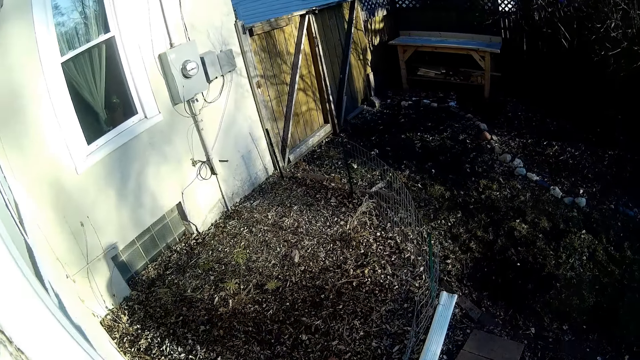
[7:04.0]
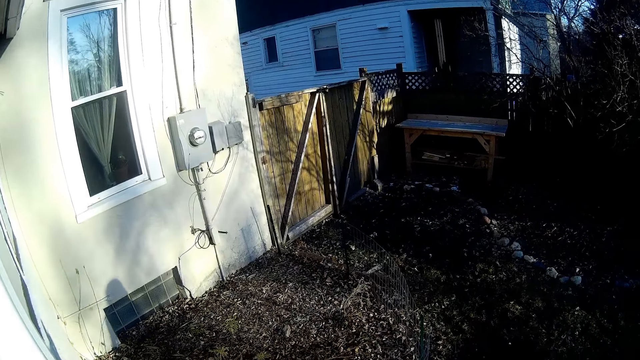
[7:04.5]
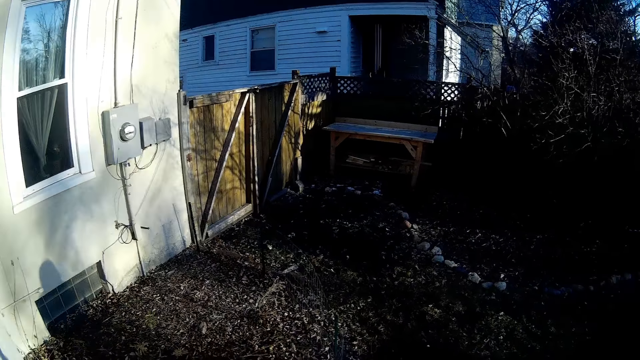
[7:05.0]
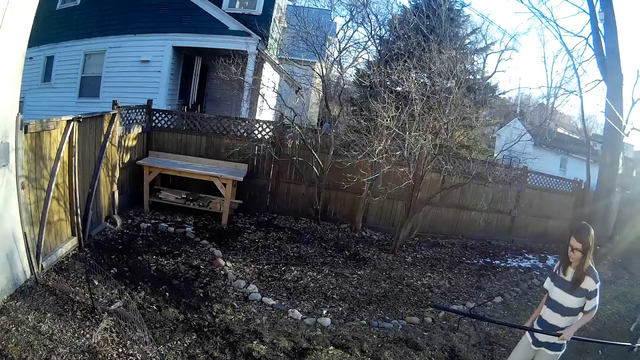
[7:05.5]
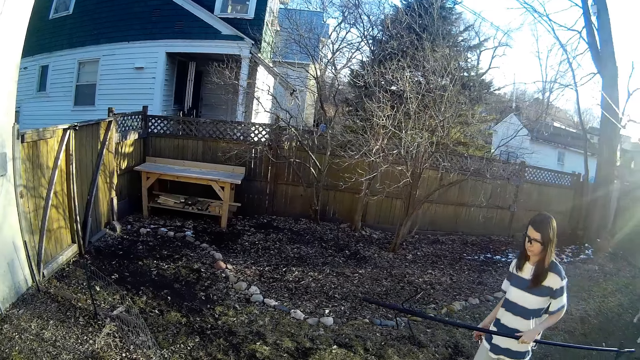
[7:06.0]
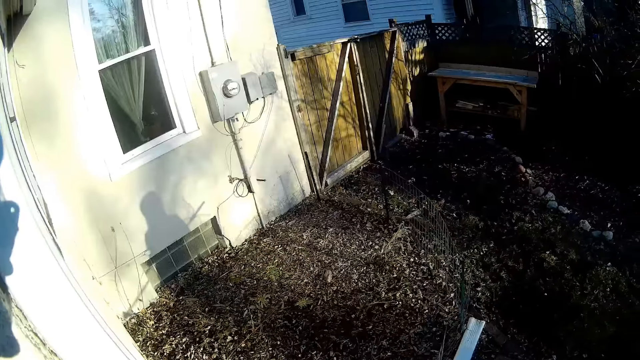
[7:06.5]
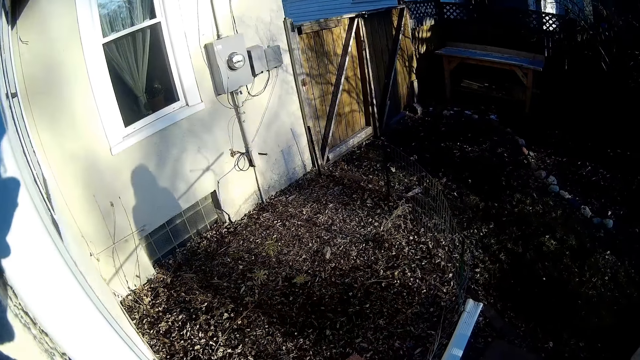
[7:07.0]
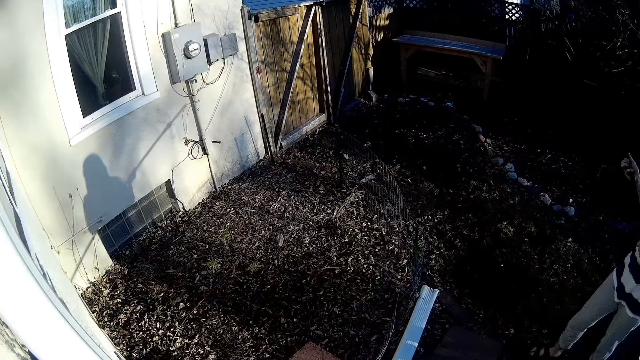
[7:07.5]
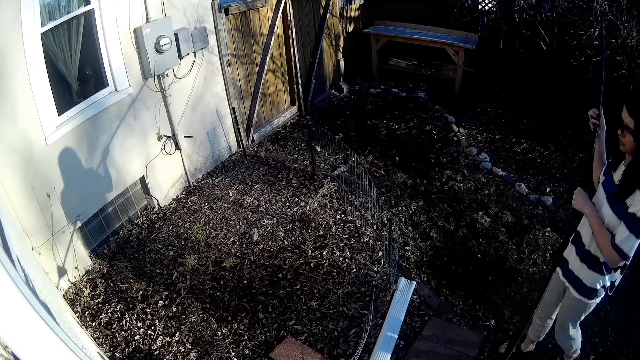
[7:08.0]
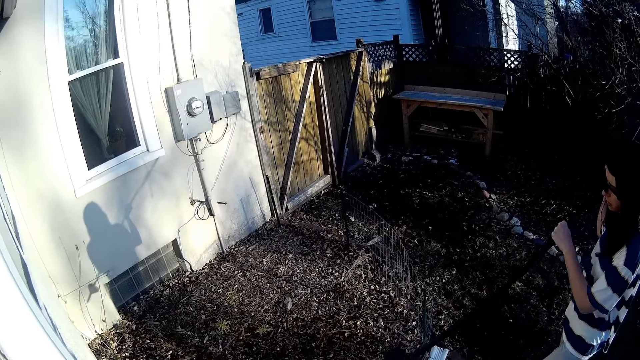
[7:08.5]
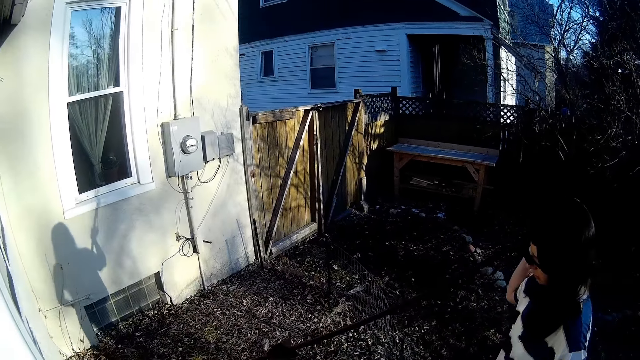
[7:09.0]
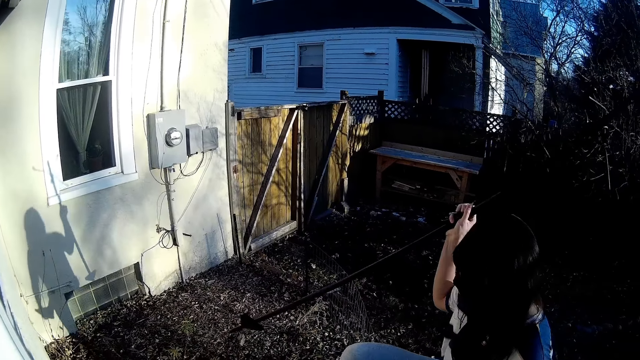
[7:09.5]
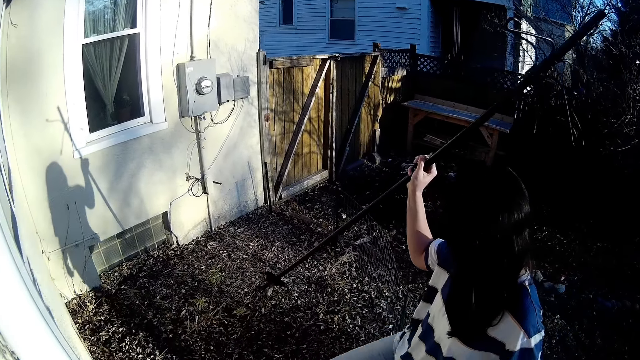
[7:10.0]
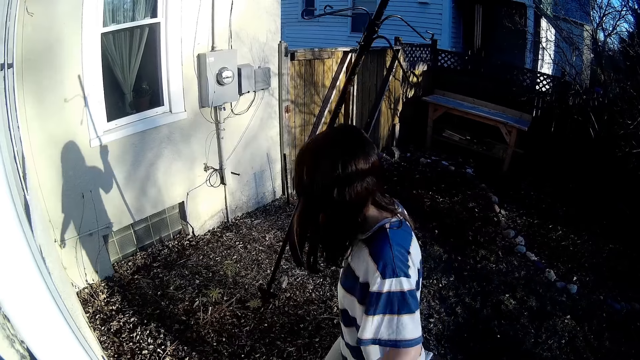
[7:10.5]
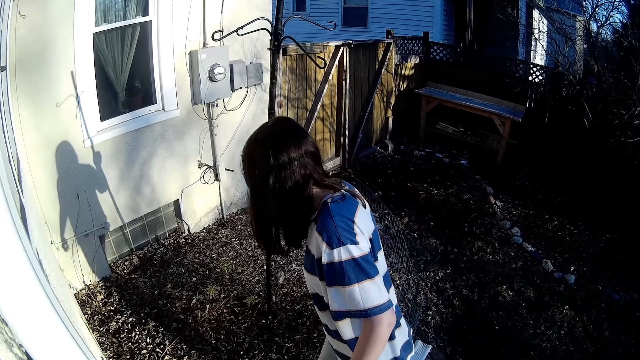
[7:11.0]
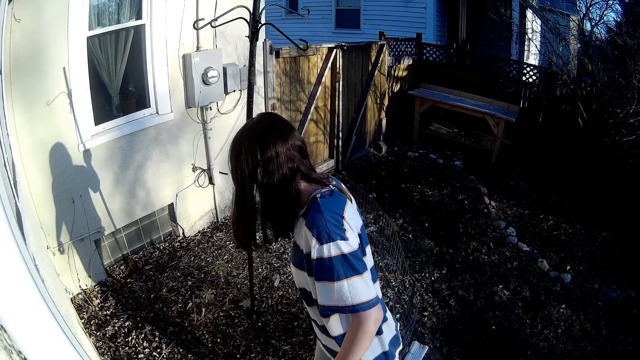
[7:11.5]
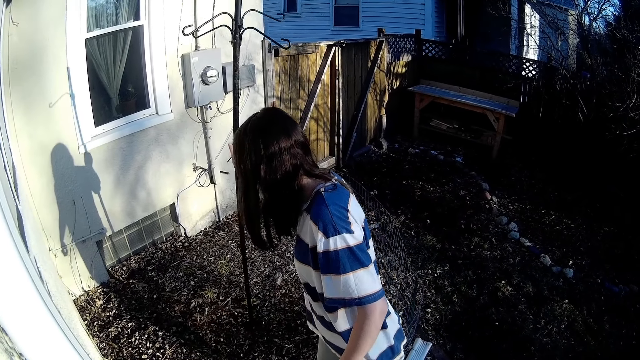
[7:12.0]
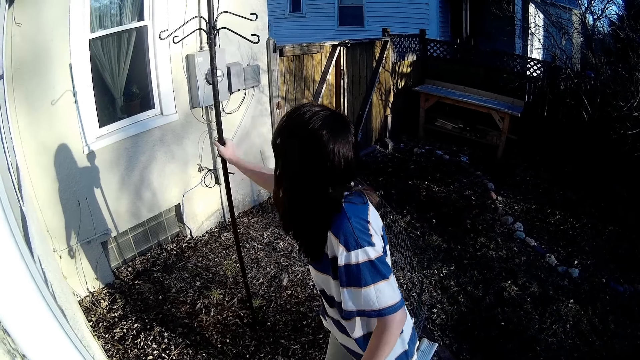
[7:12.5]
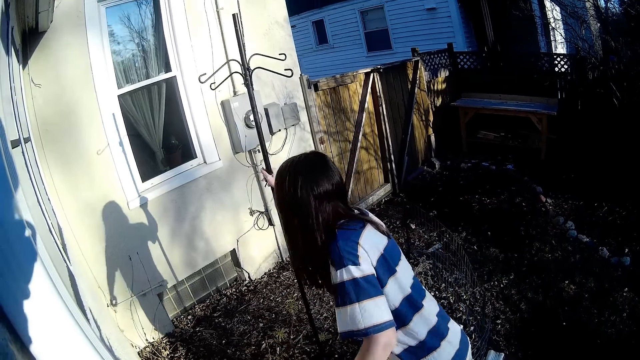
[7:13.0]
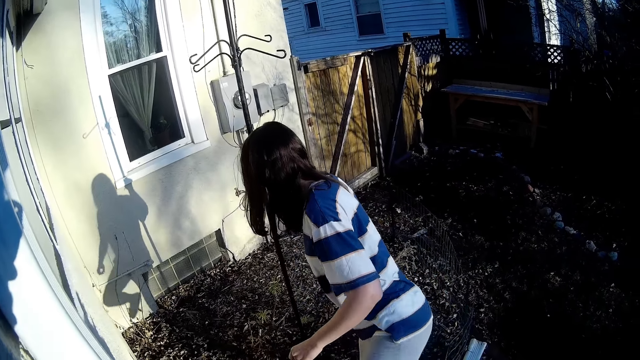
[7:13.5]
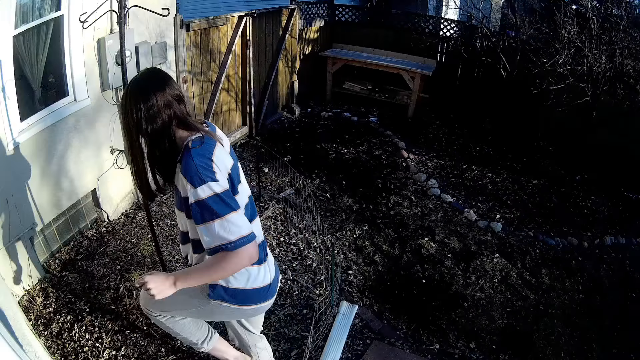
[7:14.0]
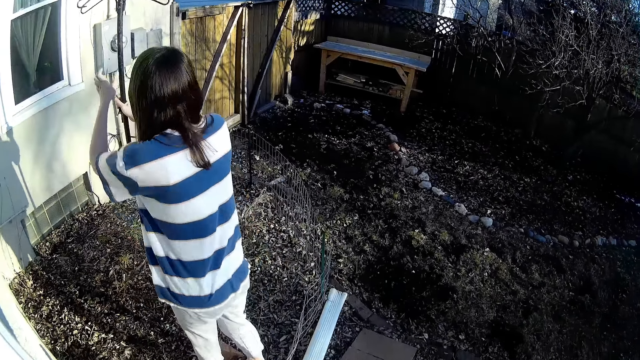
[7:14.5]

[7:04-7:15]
The woman walks towards a wall in the compound with a steel rod in her left hand. She passes the steel rod in her left hand to her right hand. She digs the steel rod in her right hand in the ground in the compound. She puts the pole down.

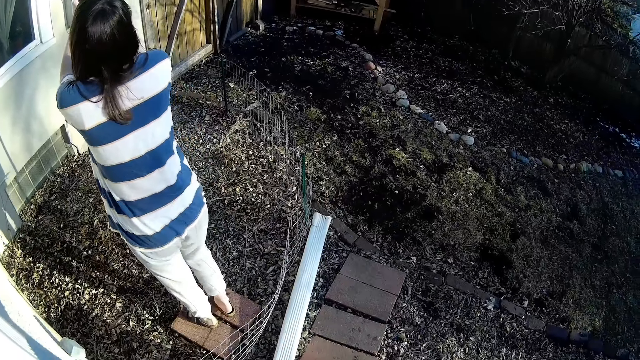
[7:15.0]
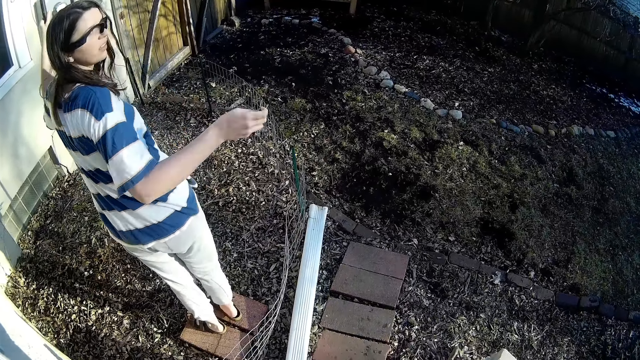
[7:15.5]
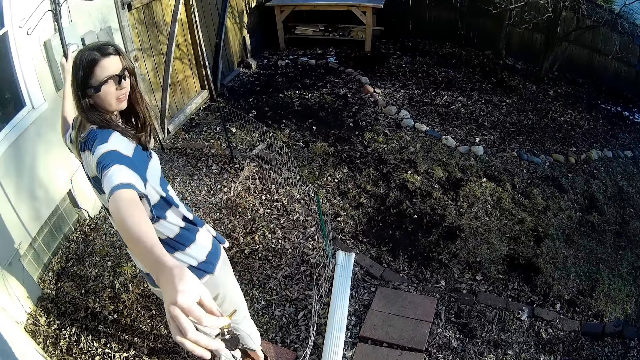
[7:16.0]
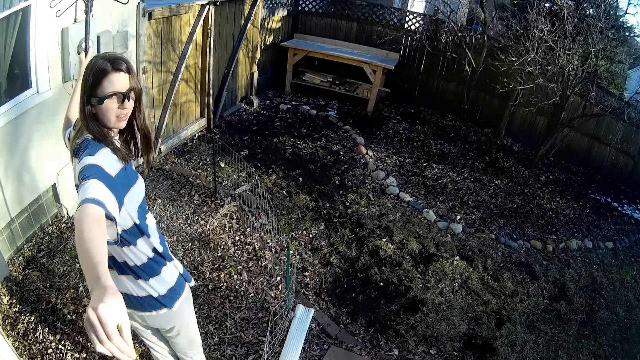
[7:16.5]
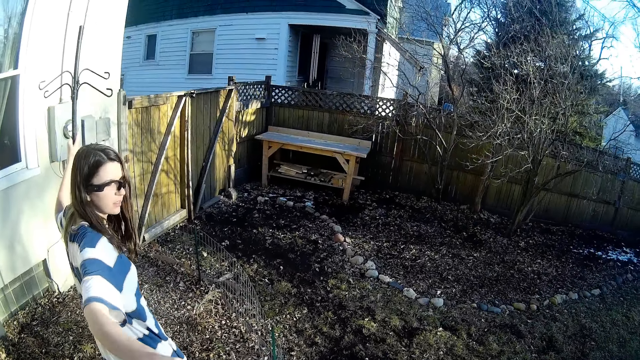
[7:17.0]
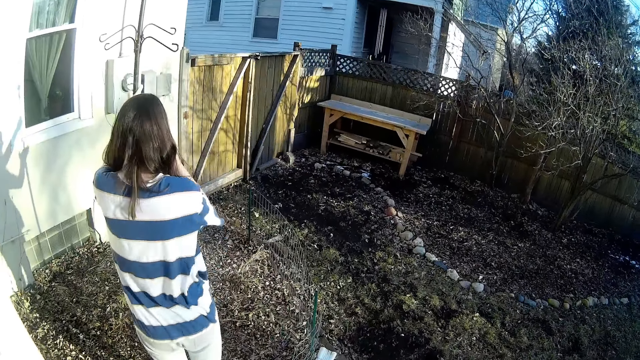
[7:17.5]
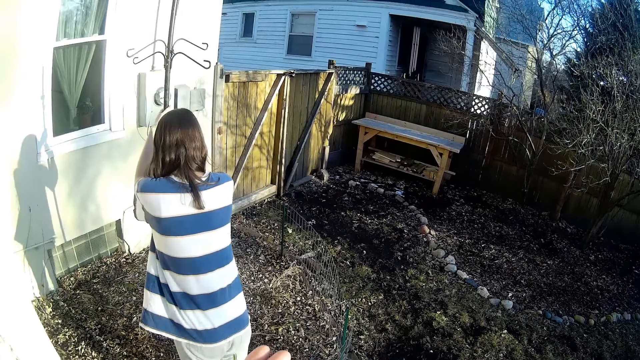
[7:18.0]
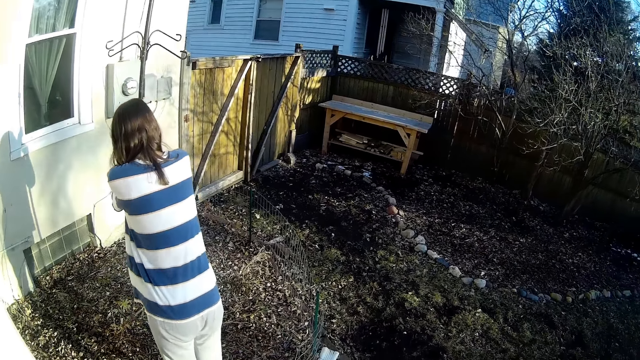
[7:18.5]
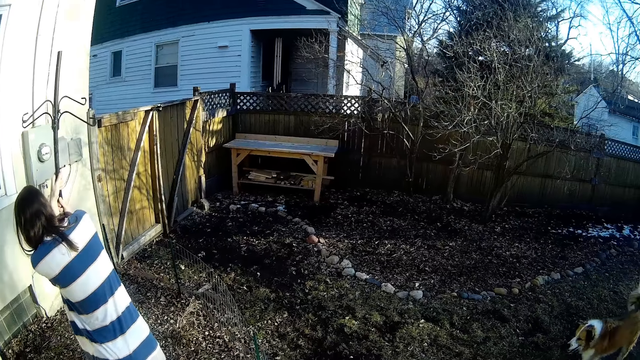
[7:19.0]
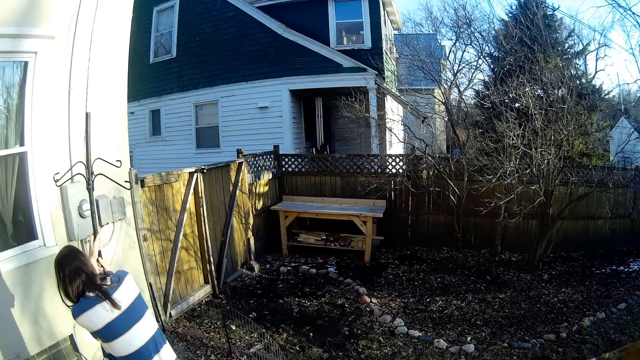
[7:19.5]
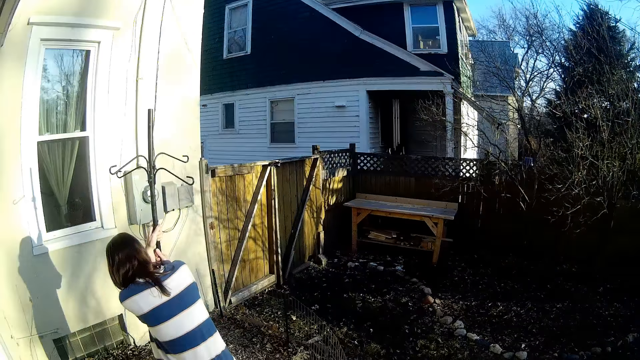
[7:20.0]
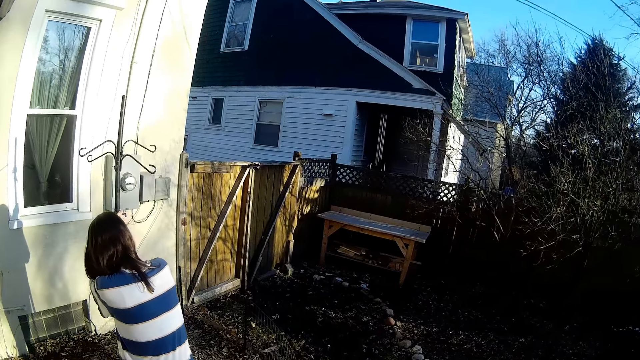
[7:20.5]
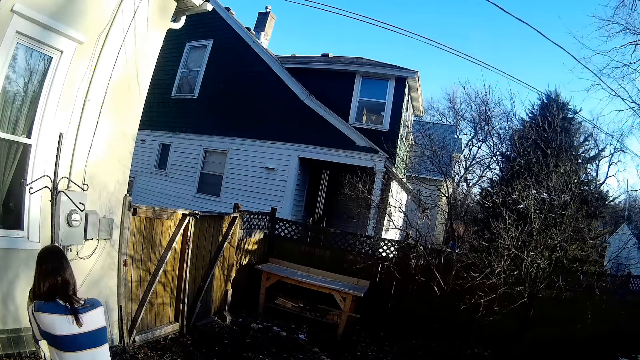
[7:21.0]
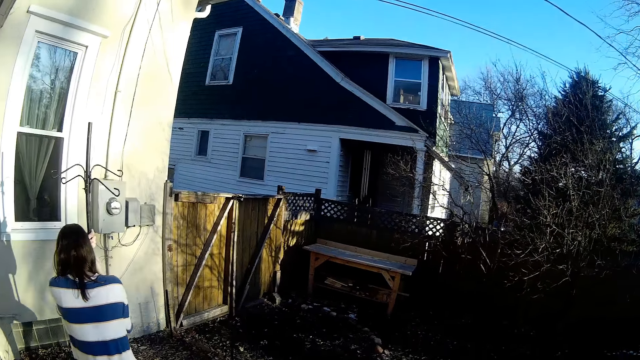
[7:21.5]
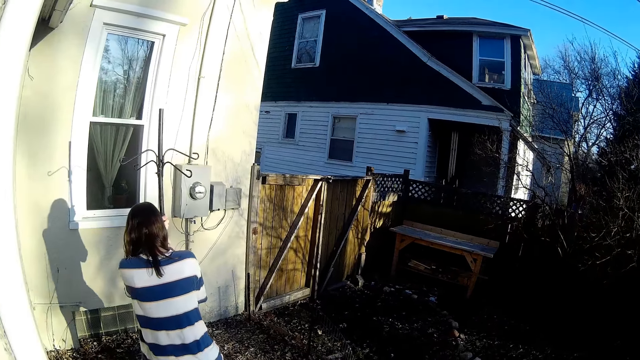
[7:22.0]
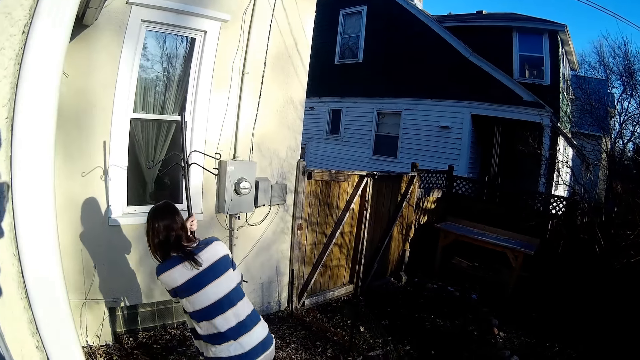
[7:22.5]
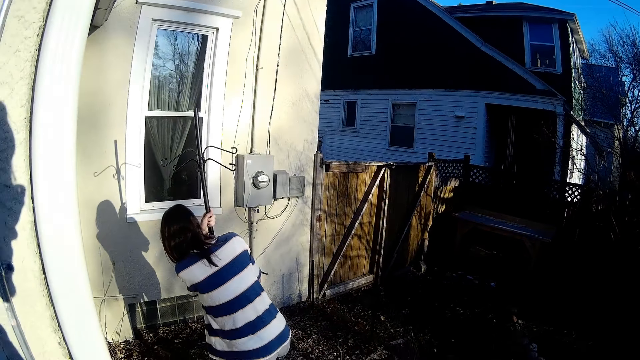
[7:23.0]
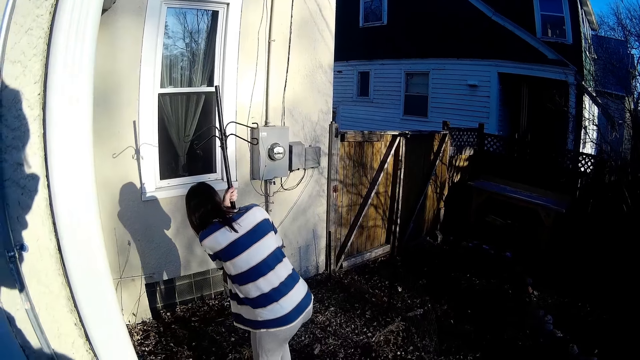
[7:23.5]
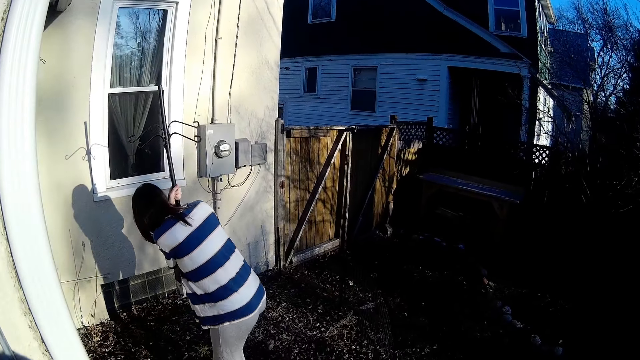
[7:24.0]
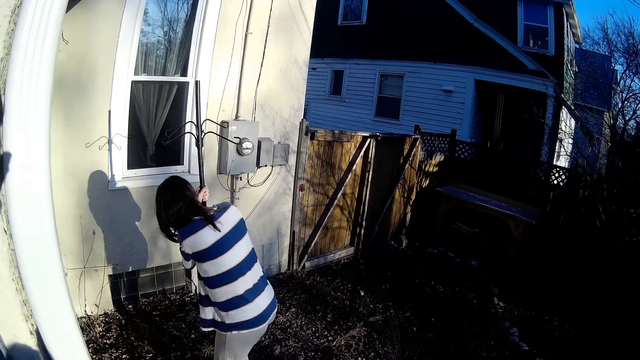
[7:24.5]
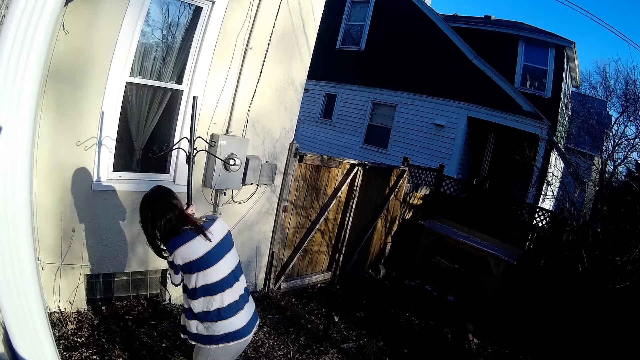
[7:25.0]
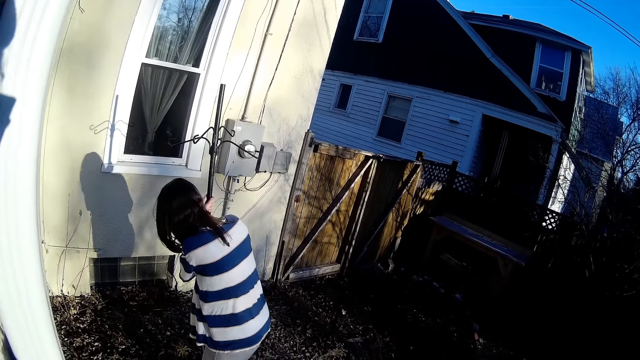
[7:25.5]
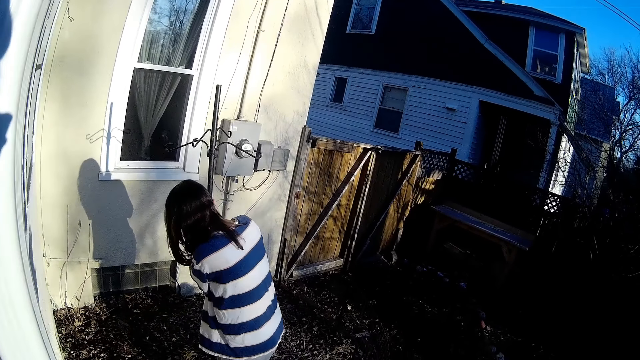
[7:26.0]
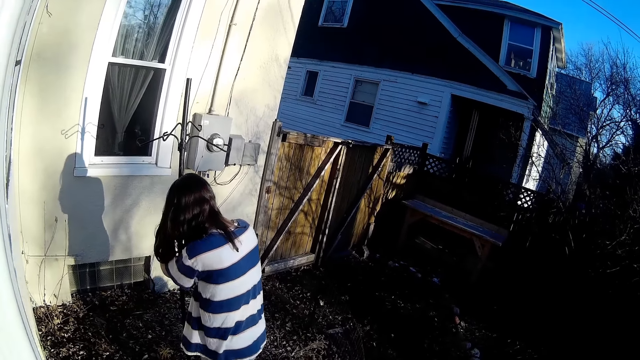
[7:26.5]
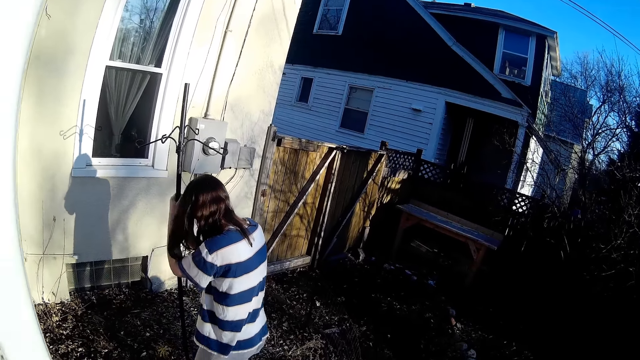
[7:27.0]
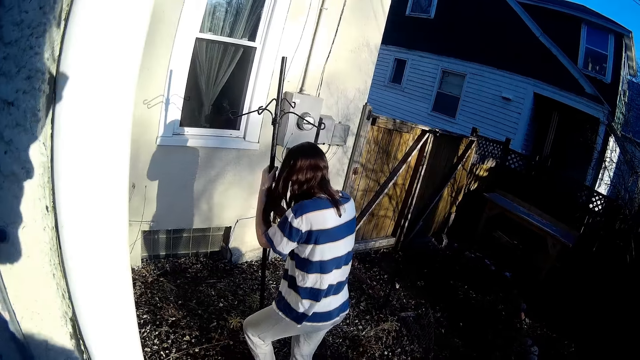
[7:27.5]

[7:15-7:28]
The woman holds the steel rod in the ground with both hands. She gives the keys in her right hand to the camera wearer. The woman fixes the steel rod in the ground with both hands. She pushes the pole. She talks. She fixes the steel rod in the ground with her hands and her right leg.
